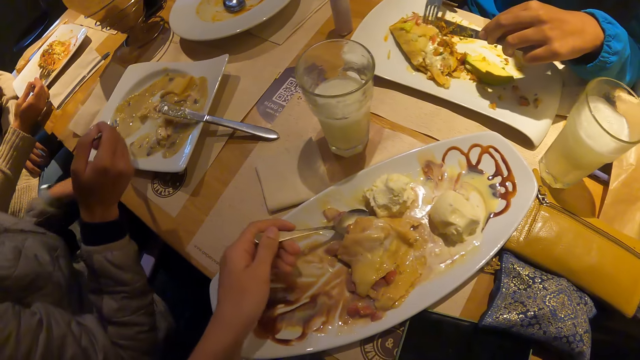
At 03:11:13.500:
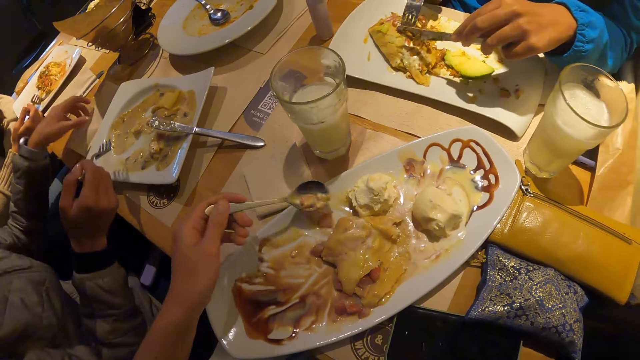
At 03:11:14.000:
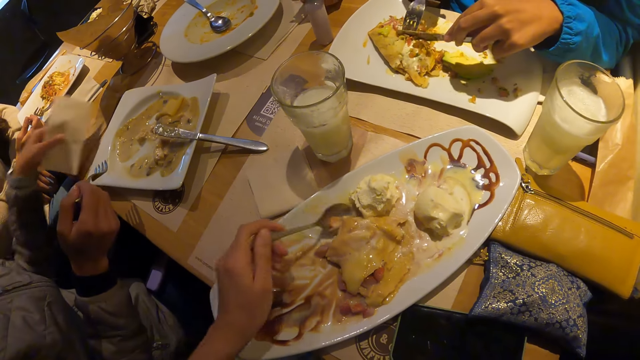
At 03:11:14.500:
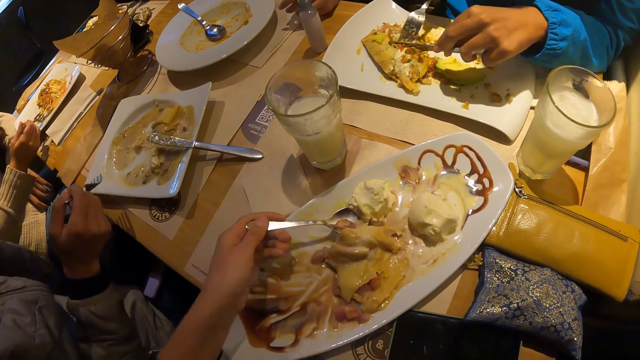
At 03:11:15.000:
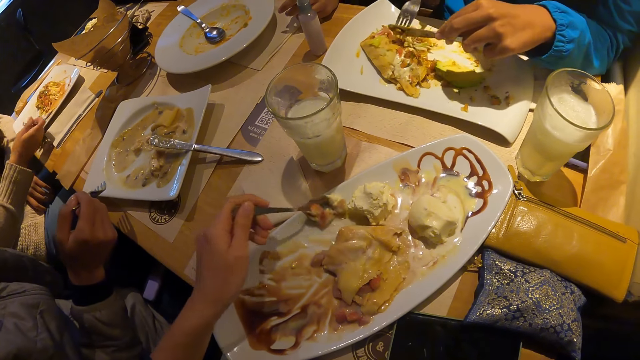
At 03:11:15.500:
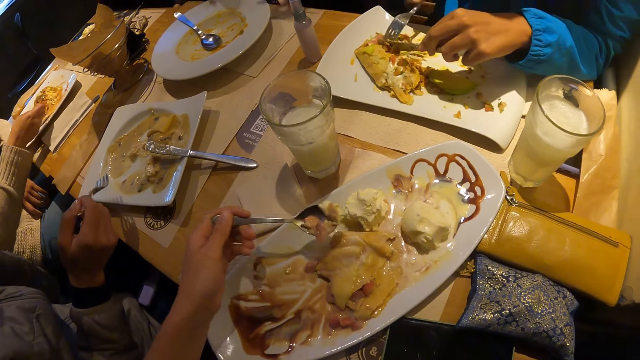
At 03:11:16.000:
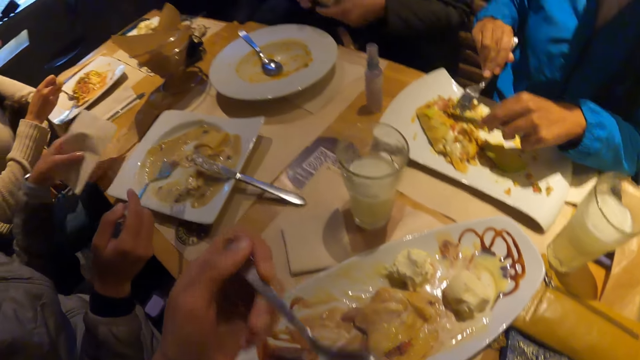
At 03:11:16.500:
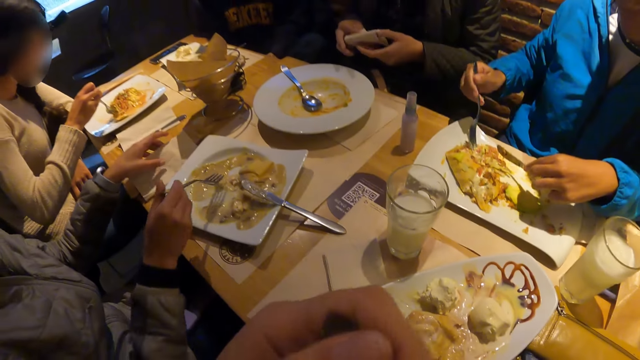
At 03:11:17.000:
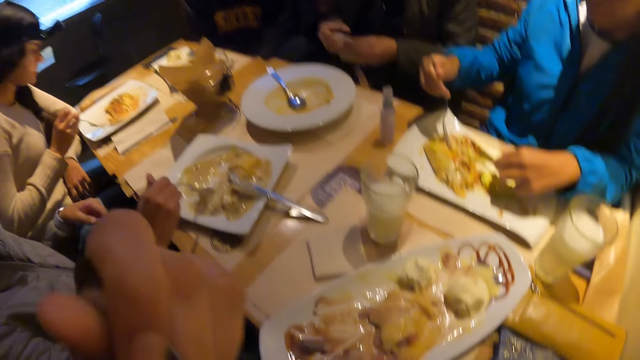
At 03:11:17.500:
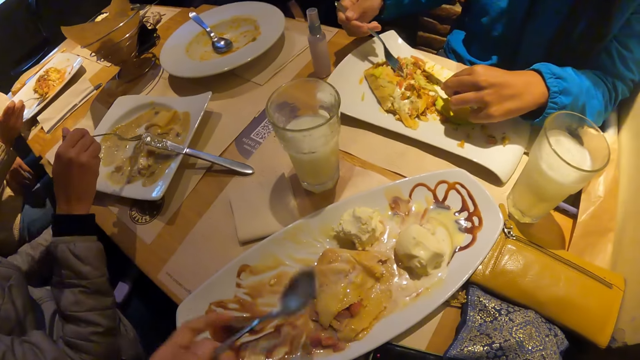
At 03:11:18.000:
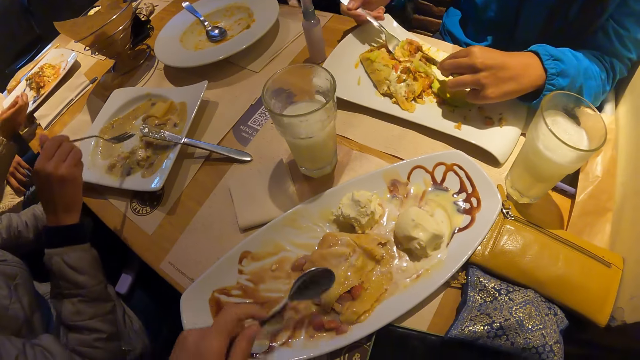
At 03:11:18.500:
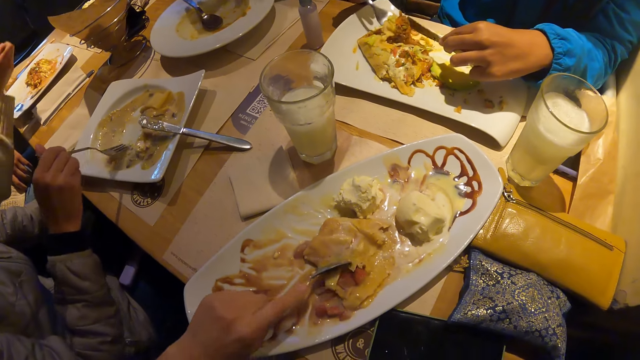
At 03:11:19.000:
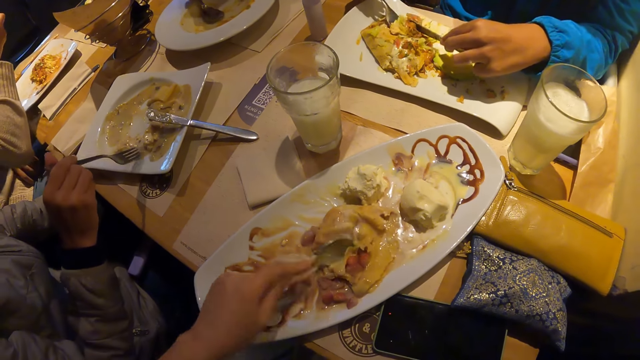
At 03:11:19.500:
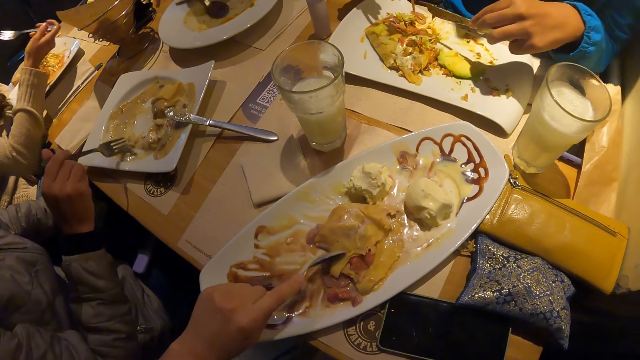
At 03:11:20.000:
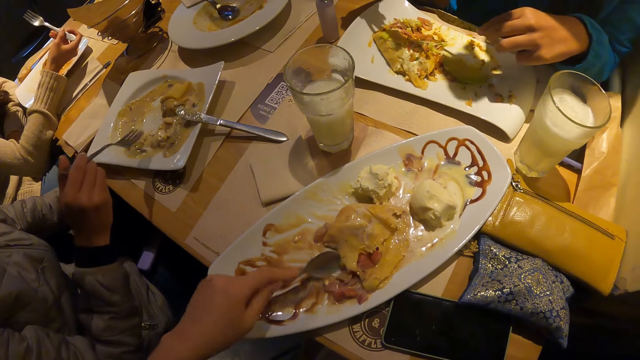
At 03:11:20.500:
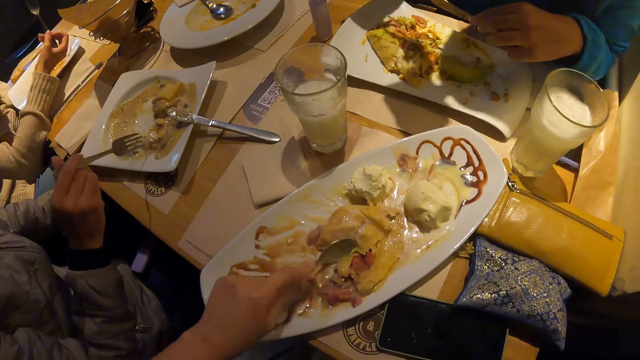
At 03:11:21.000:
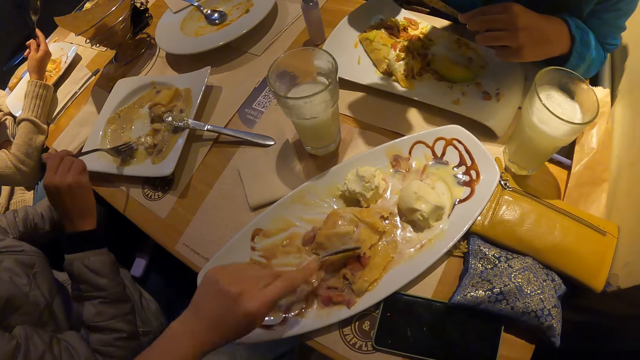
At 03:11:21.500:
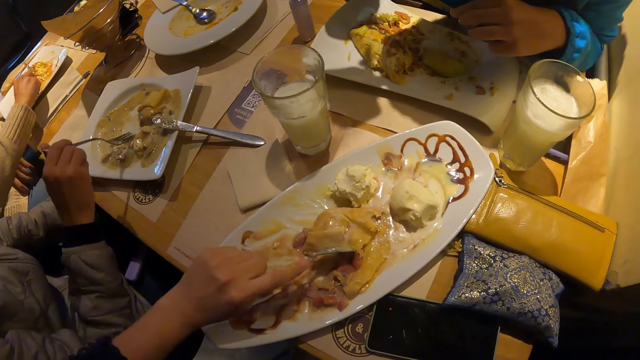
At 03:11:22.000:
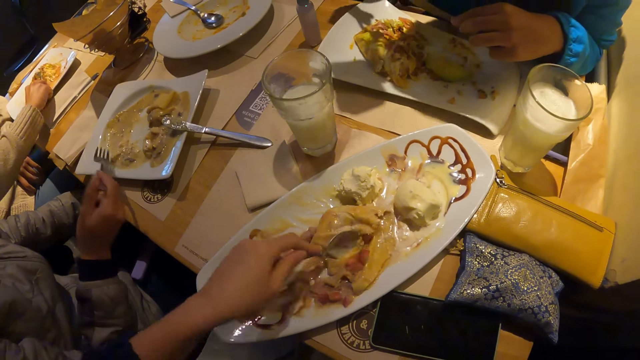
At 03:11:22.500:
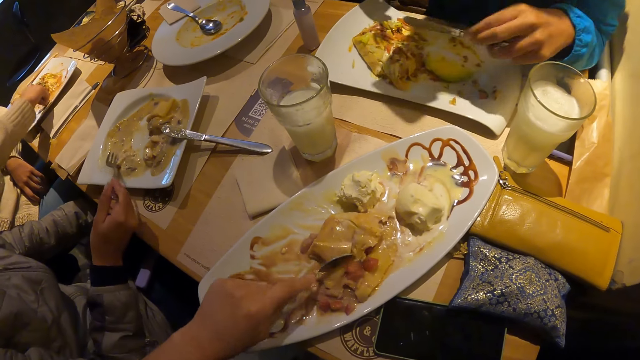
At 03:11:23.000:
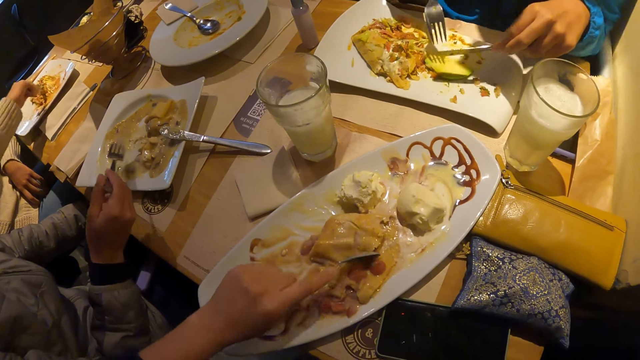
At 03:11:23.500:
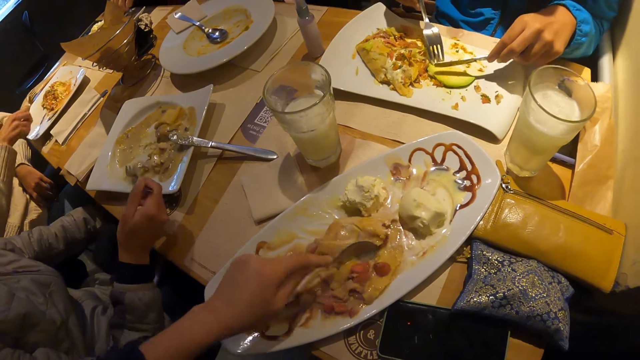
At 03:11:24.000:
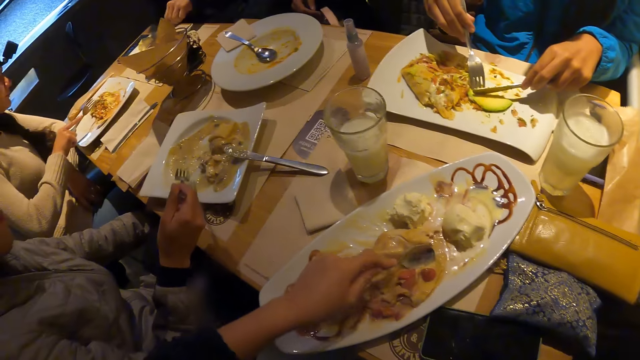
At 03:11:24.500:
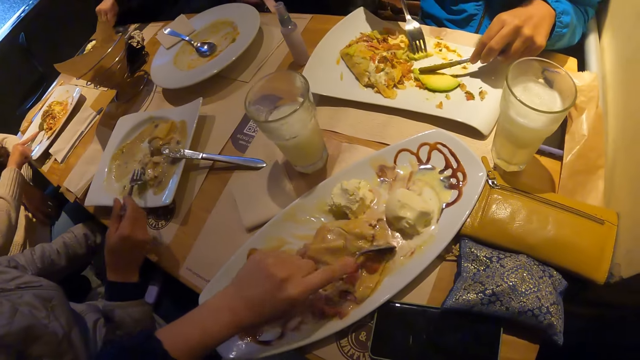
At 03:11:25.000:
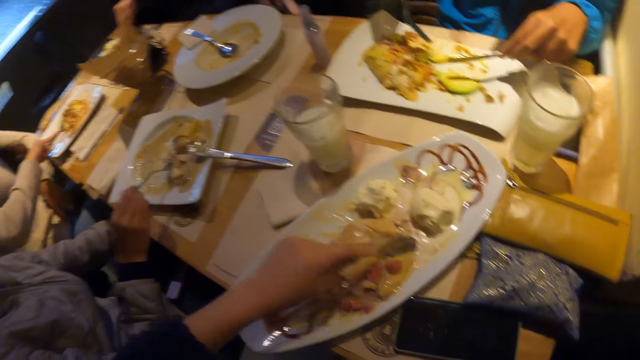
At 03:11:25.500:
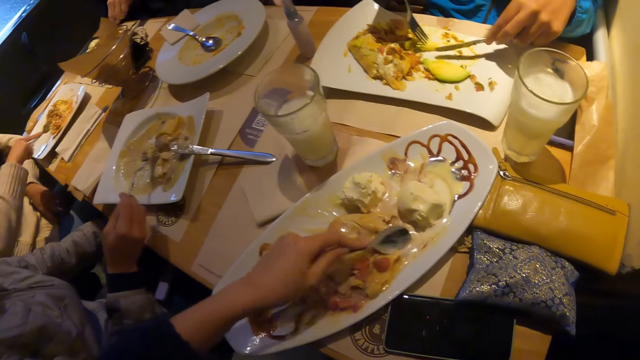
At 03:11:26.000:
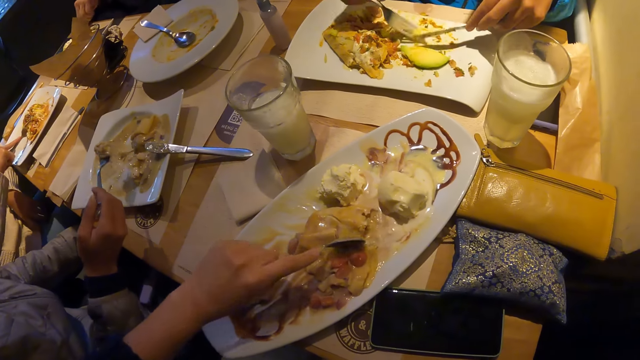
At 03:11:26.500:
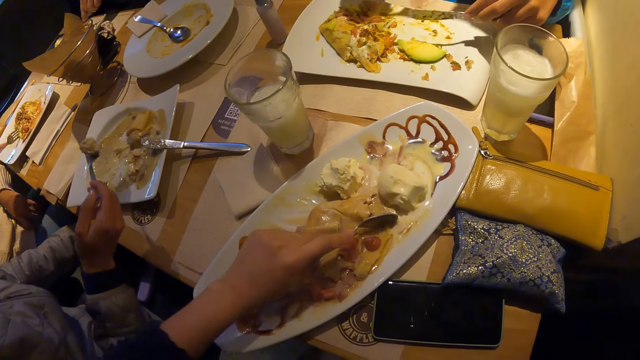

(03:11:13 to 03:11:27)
The camera wearer scoops food with a spoon. They eat the food. A woman eats crepe in the plate with the fork in her right hand. The camera wearer cuts the food with the spoon. They cut the food with the spoon again.

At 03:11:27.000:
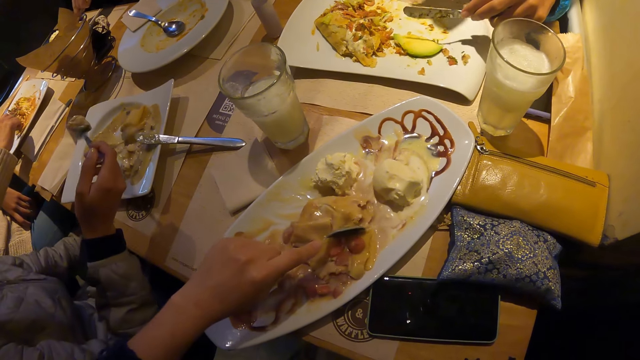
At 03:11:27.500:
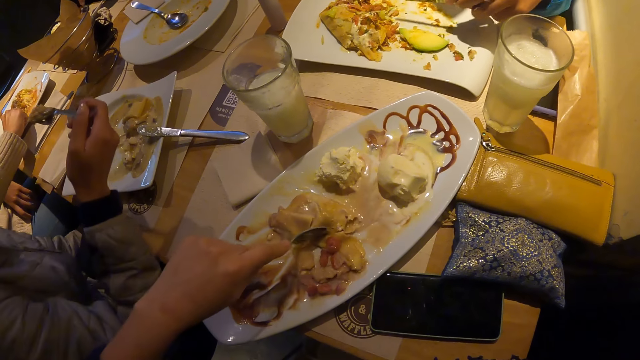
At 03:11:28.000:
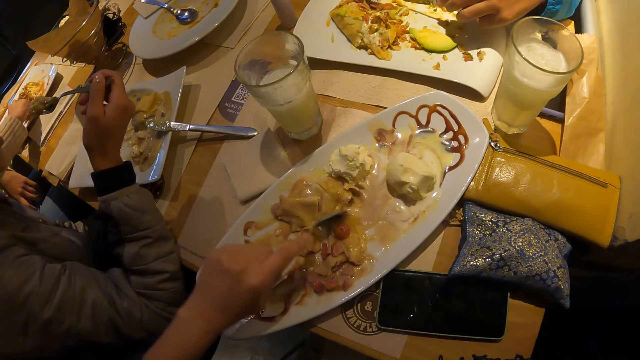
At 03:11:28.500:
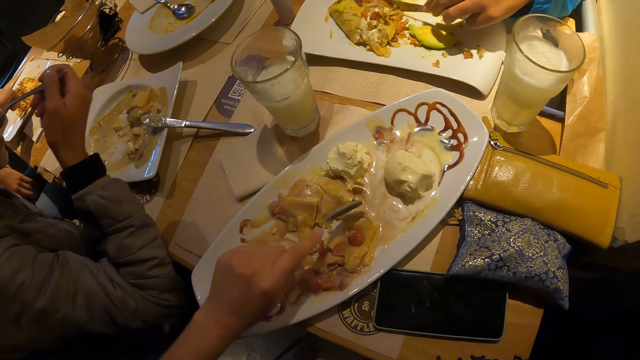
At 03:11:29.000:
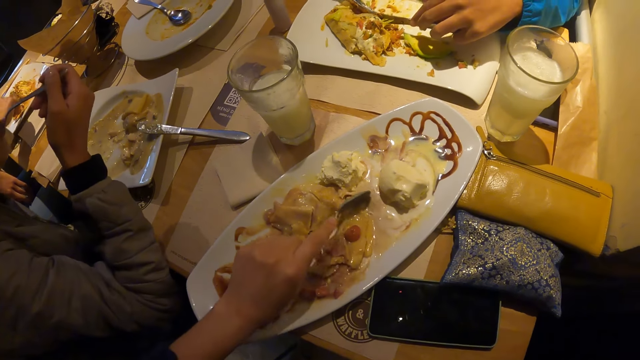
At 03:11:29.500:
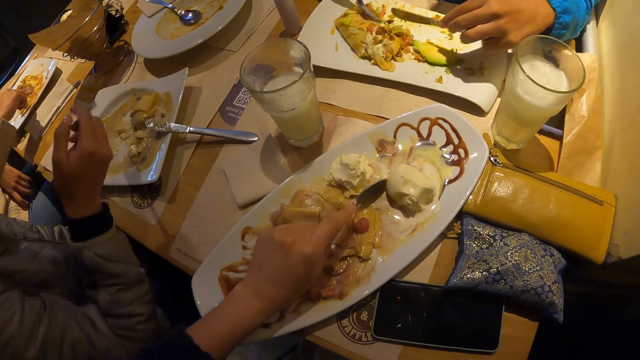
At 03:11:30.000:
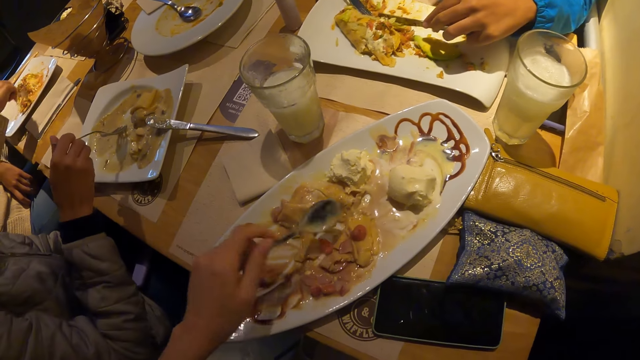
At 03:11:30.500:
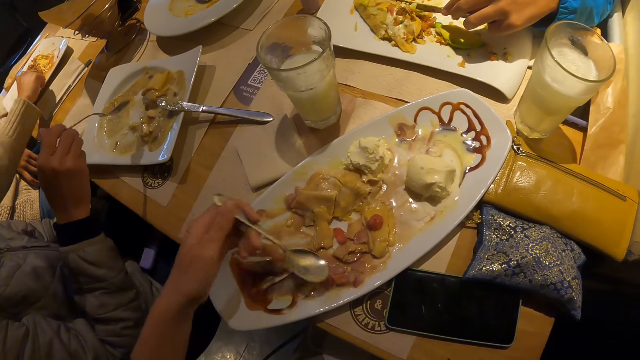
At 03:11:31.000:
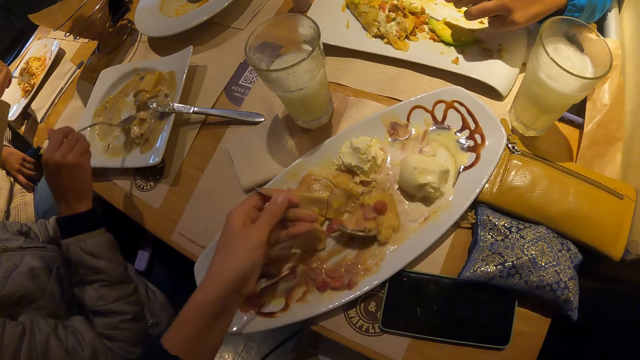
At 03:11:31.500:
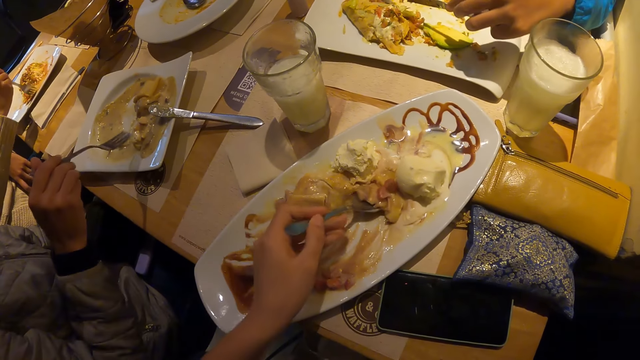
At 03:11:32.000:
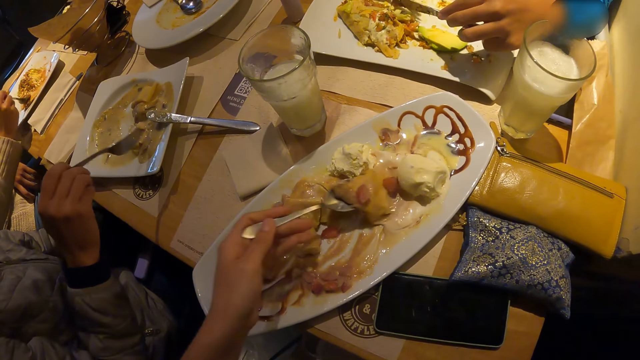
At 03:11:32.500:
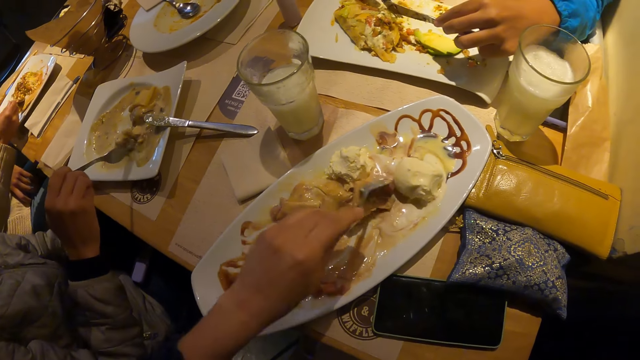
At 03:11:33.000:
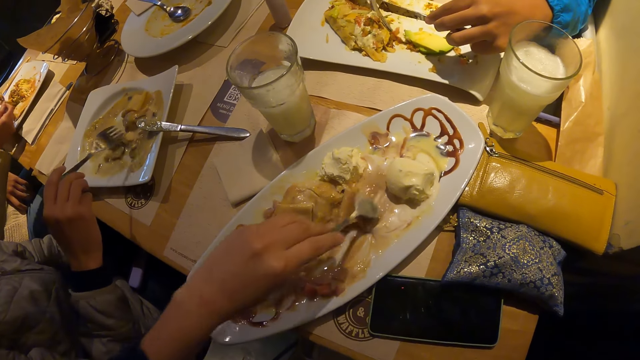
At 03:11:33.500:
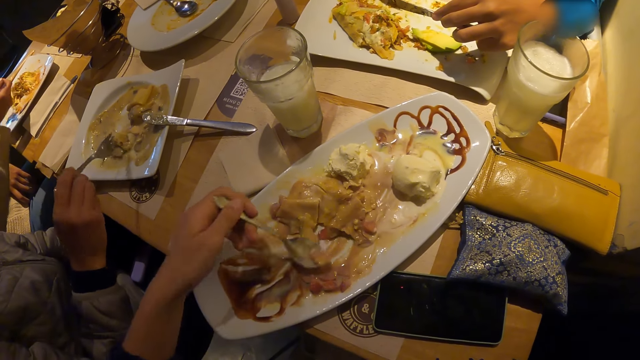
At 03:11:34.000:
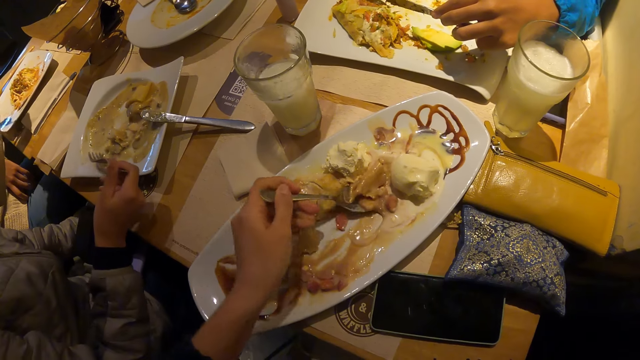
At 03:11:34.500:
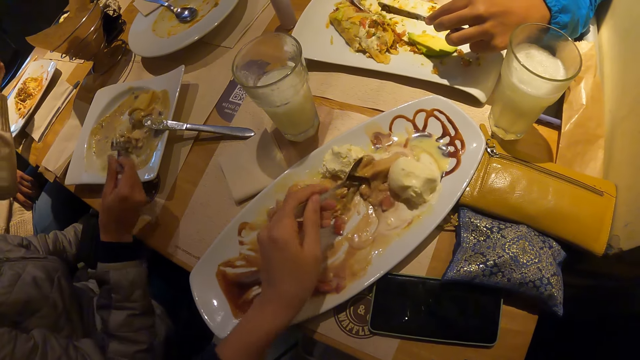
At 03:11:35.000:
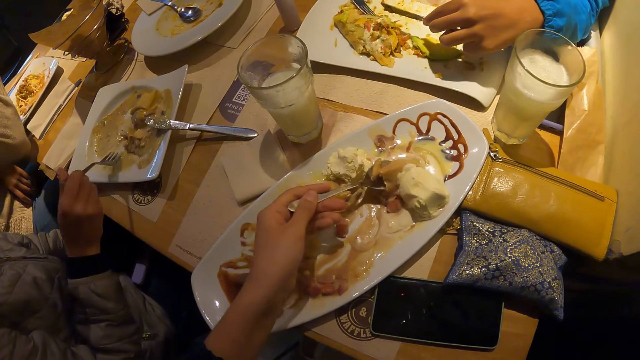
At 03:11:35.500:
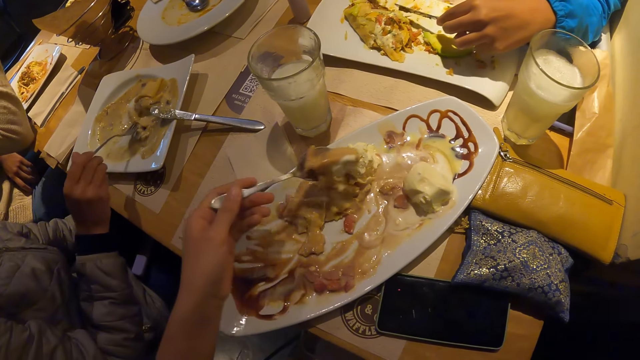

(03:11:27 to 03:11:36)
A woman eats crepe in the plate with the fork in her right hand. The camera wearer scoops food with a spoon.
